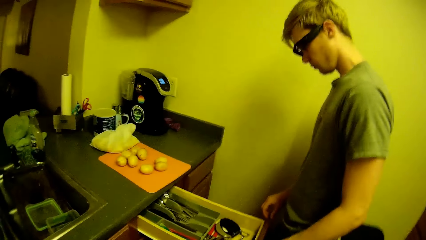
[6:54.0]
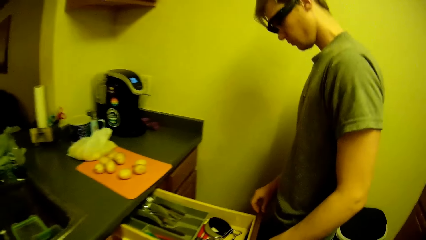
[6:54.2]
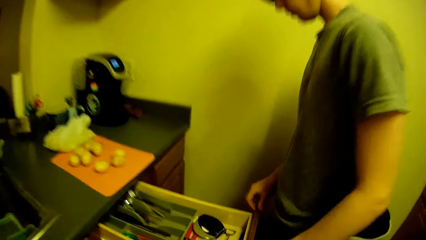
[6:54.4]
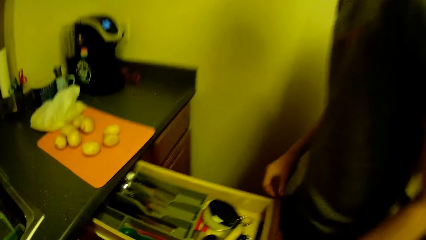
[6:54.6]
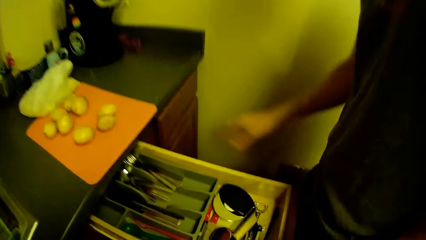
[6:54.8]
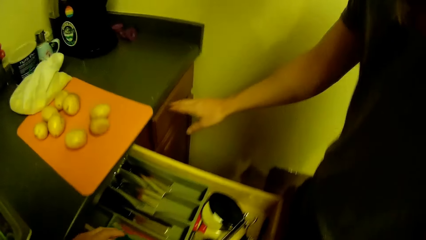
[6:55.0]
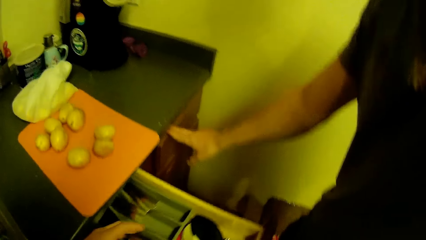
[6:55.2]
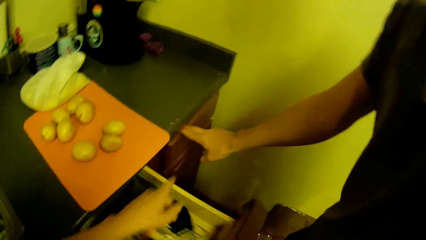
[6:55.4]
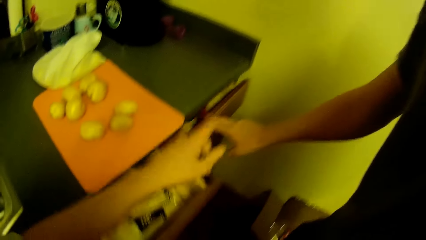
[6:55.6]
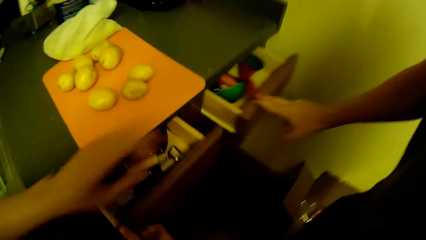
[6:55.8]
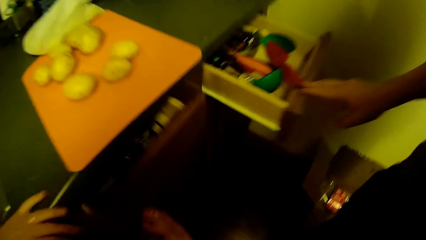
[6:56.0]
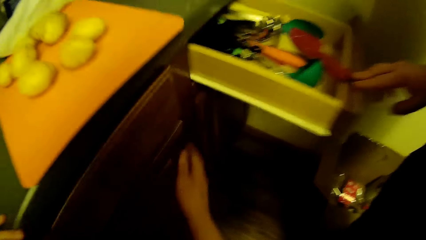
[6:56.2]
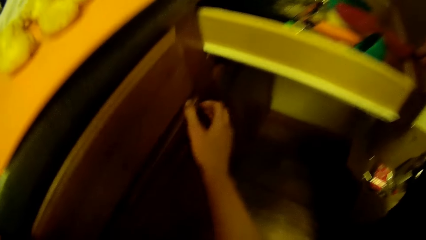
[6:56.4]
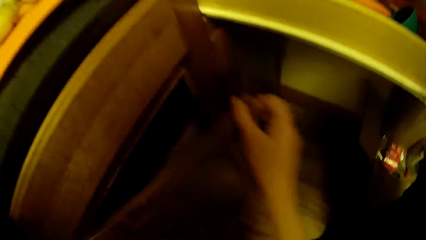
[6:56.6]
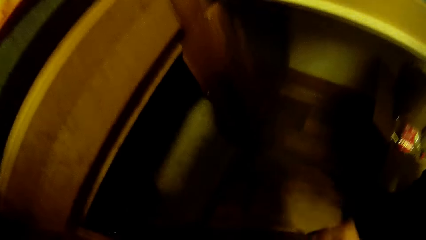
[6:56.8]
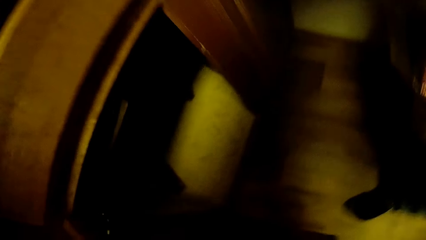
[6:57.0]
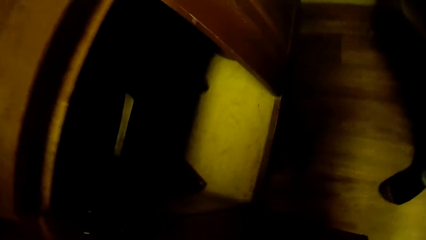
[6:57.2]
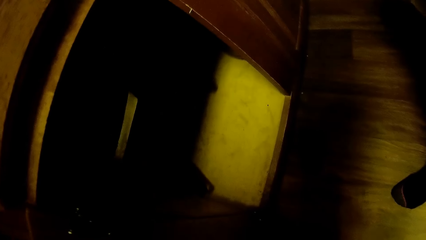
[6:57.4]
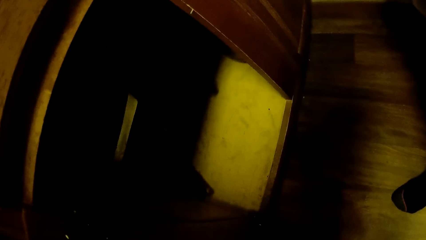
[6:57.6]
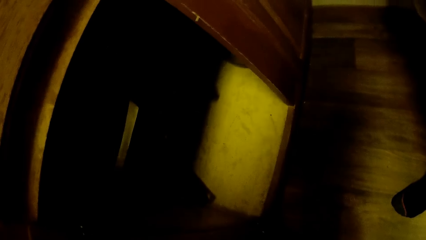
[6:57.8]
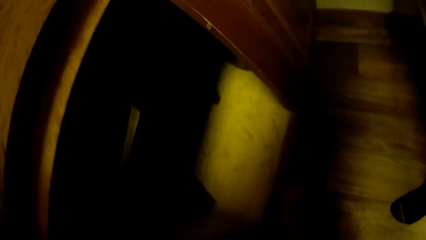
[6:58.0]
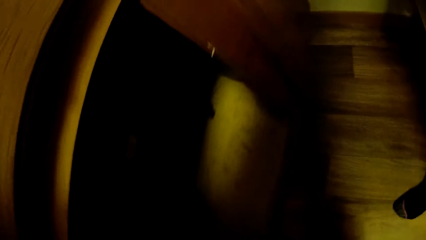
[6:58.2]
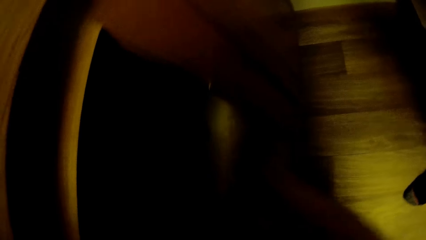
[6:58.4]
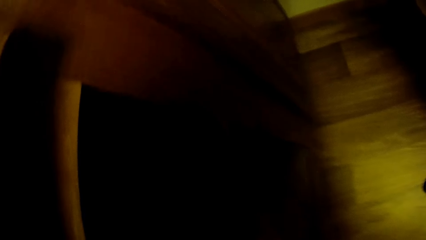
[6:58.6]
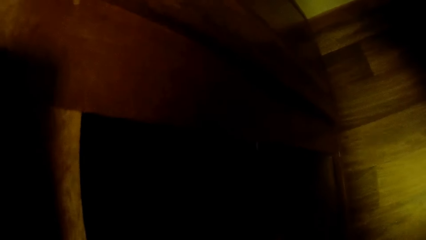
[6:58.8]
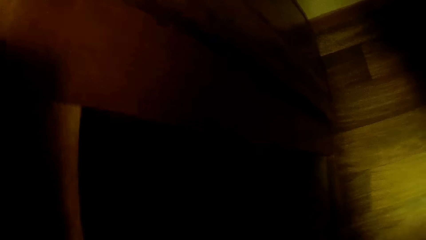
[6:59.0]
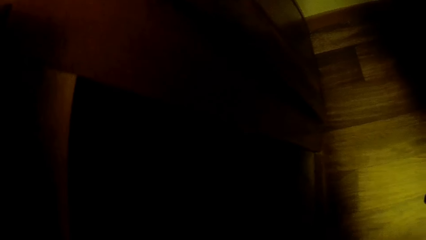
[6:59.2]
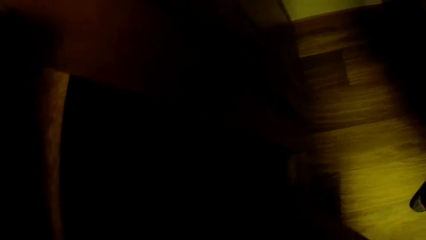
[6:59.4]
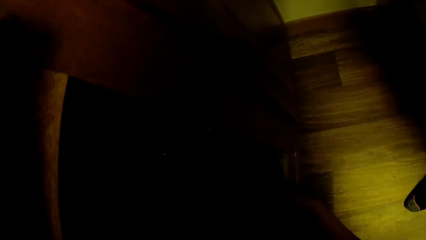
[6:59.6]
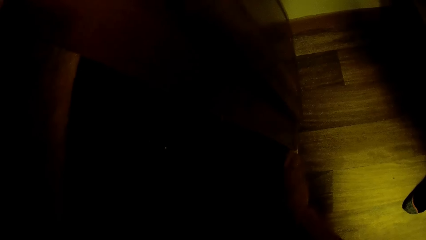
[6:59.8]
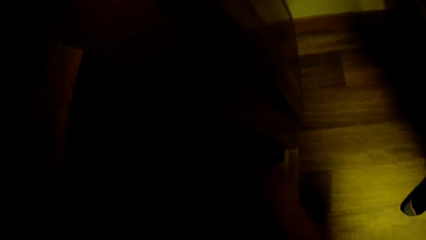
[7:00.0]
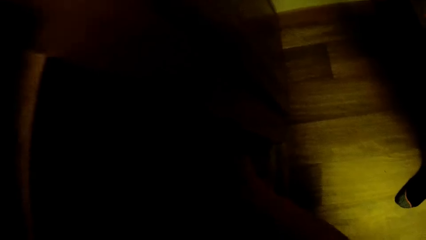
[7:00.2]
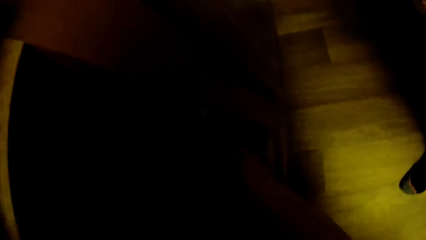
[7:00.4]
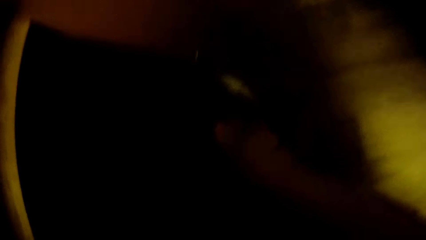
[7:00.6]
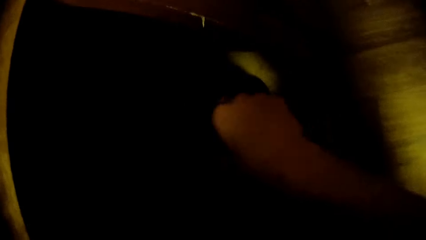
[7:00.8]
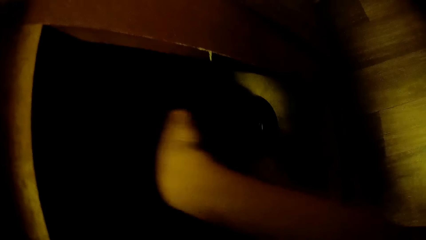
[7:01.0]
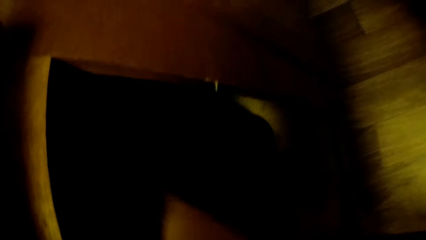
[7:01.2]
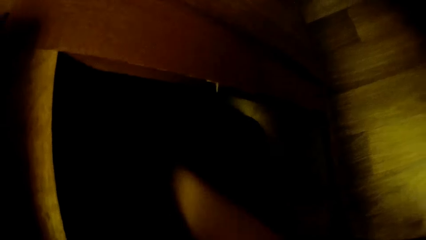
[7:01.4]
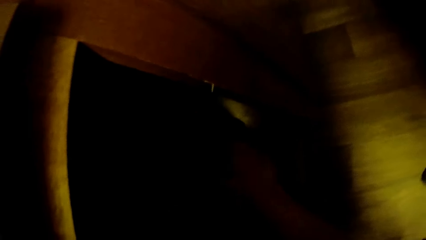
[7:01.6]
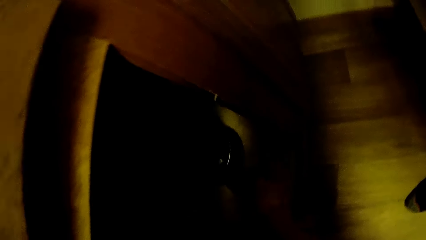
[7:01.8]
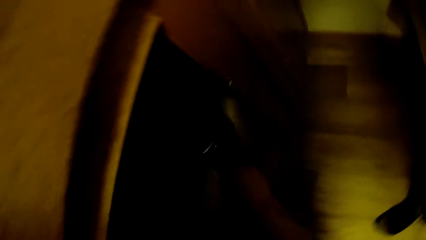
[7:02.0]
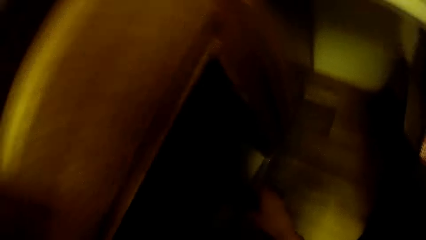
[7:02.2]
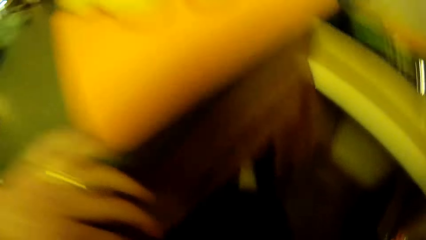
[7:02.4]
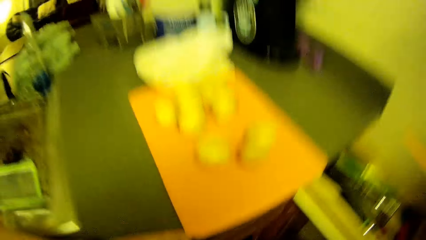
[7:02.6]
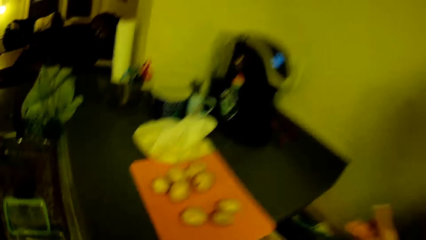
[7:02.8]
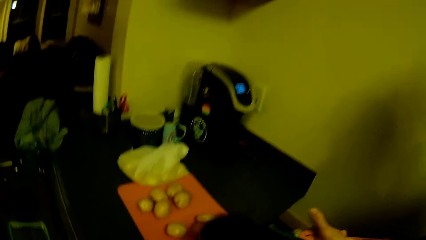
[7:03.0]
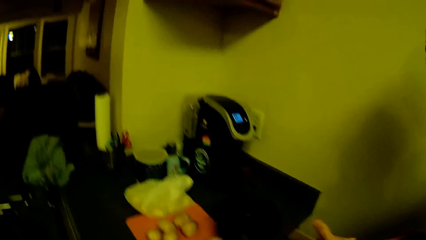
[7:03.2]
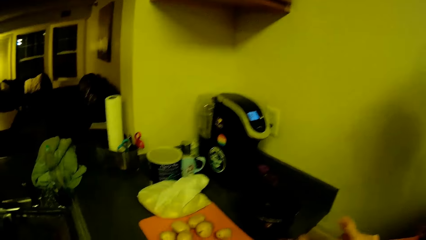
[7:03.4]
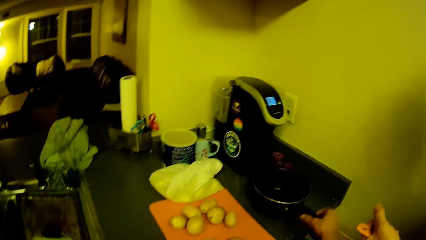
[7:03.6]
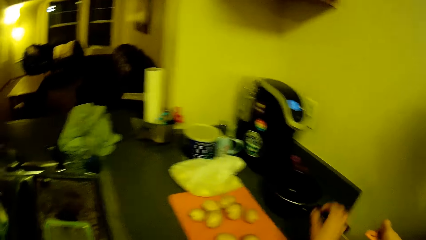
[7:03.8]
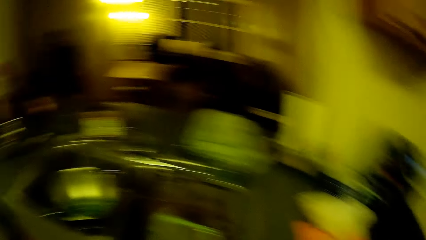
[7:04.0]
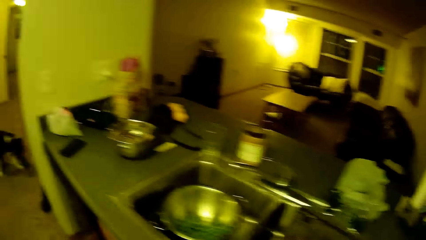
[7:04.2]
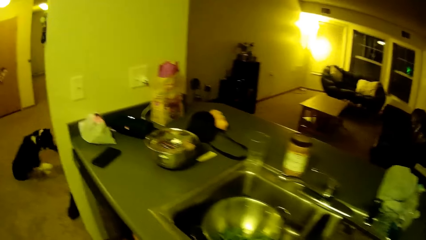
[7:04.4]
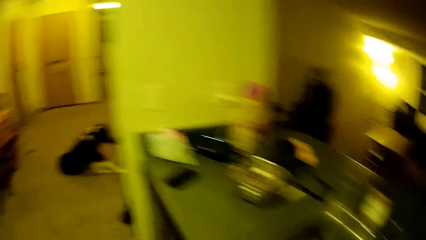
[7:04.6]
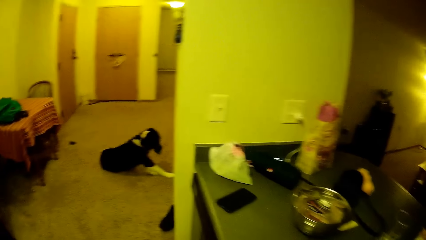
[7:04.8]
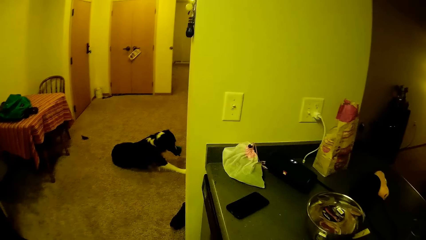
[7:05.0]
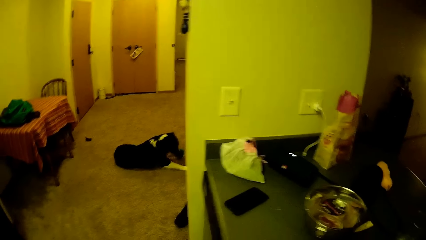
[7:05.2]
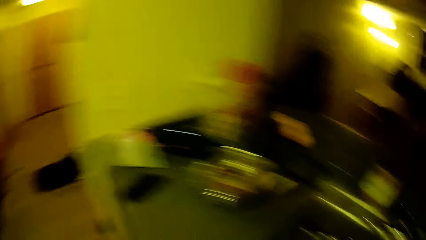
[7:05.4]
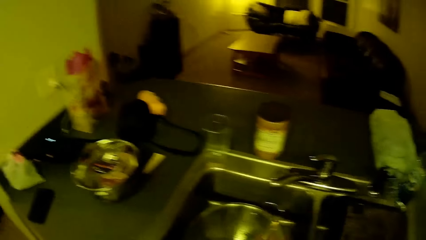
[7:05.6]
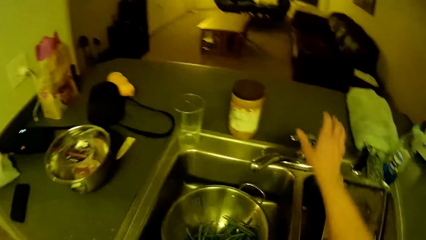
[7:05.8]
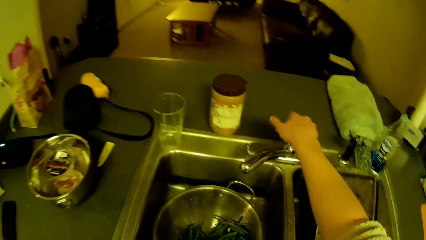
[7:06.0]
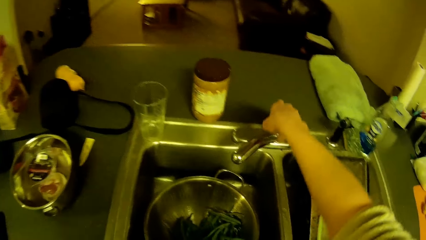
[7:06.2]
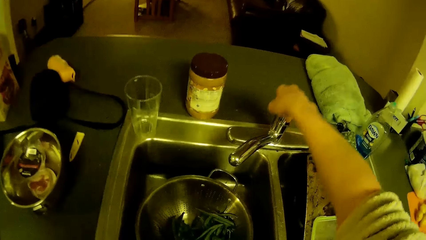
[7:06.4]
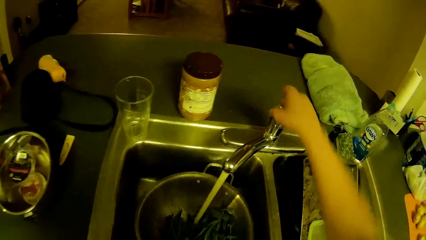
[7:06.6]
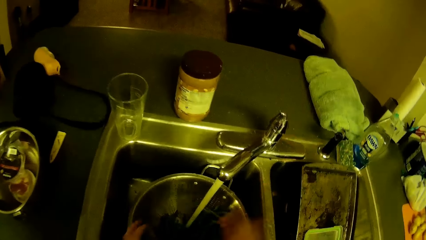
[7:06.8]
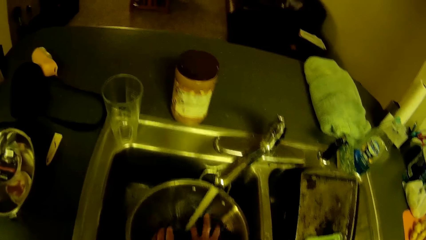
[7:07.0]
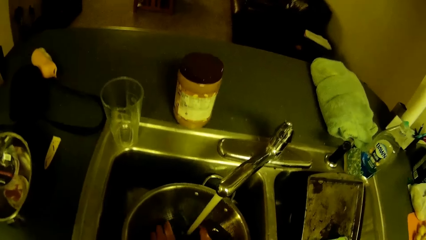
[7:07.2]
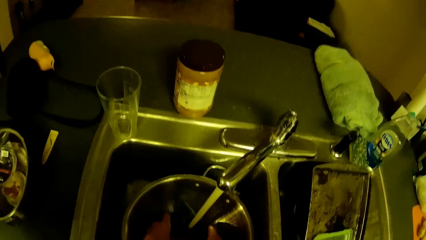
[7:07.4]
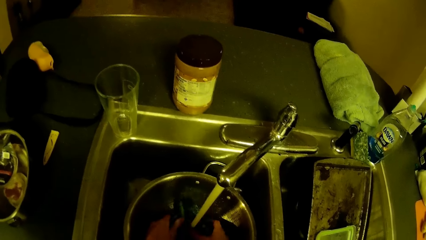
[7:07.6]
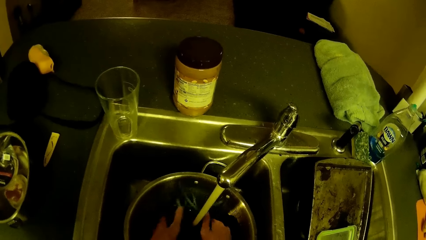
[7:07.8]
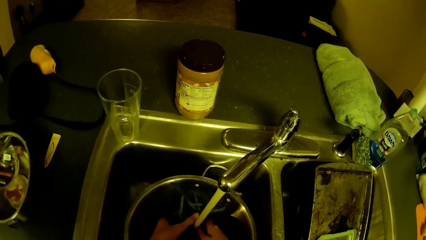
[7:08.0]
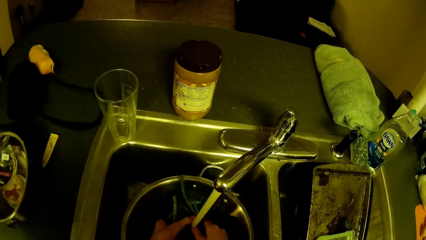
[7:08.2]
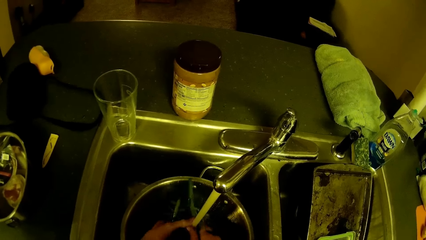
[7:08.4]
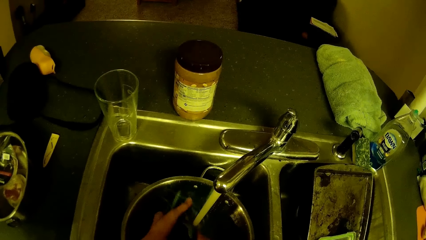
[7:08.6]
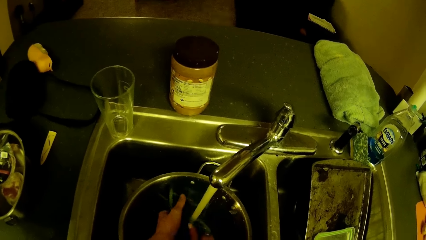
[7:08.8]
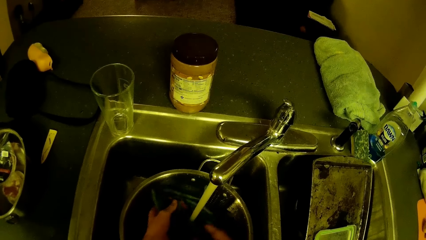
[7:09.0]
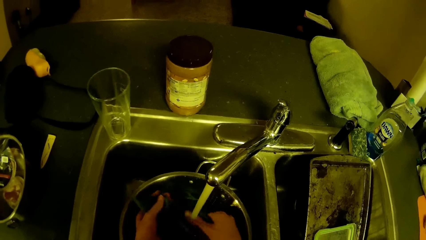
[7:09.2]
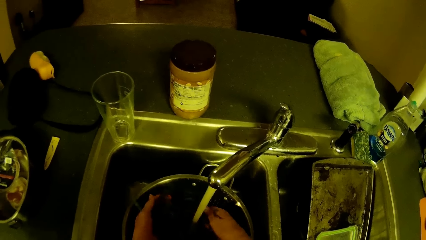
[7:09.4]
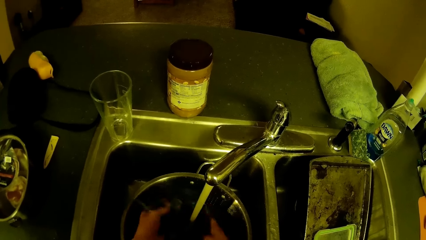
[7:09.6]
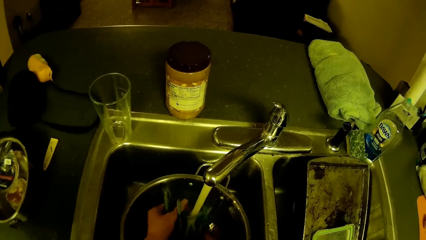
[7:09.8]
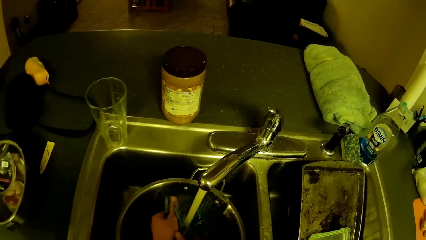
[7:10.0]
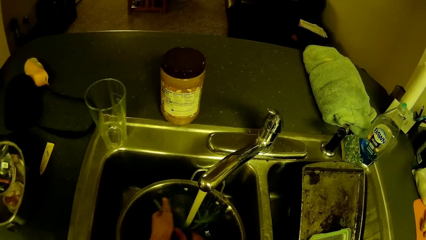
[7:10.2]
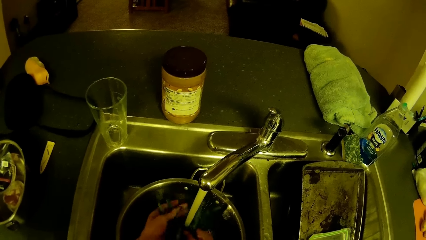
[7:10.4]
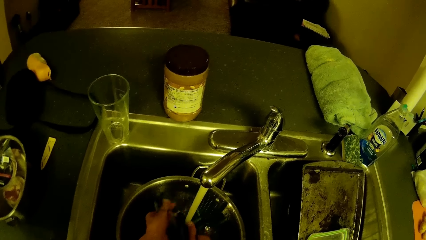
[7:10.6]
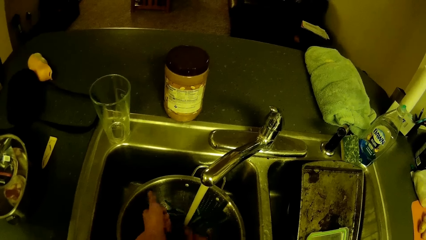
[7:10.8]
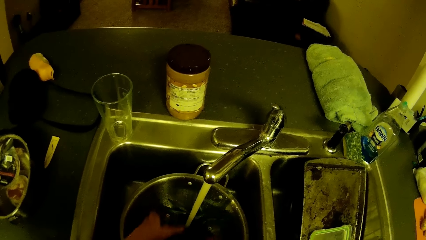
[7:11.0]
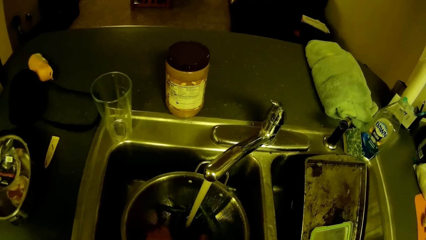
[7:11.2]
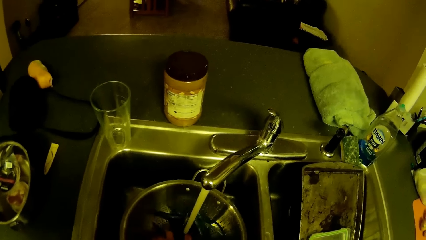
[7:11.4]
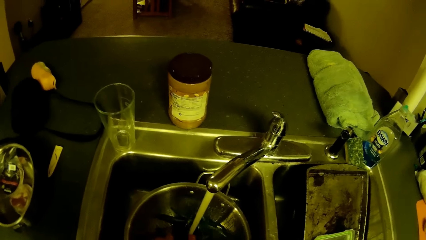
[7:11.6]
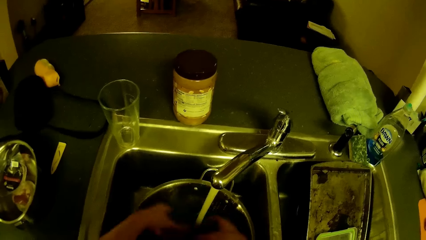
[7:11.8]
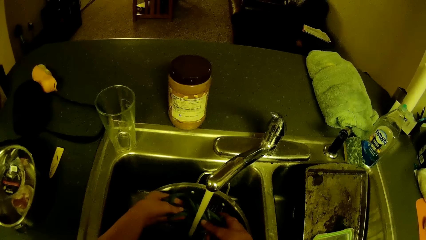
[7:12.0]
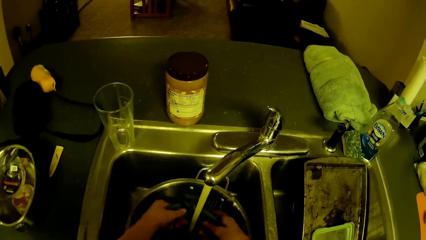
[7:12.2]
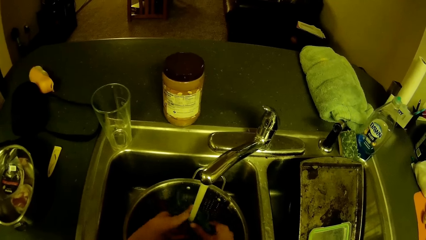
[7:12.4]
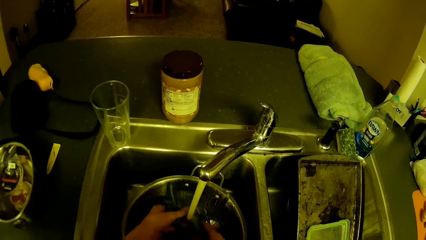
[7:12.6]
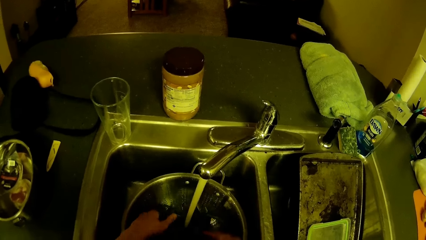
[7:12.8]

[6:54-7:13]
The camera wearer looks at the man. He closes one of the kitchen slab's drawers. The man closes the drawer. The man opens one of the kitchen slab's drawers. The camera wearer opens one of the kitchen slab's cupboards. He looks at the cupboard. He brings out a frying pan from the kitchen slab's cupboard with his right hand. He drops the frying pan on the kitchen slab. He looks at the phone. He opens the tap with his right hand. He rinses the green peas in the sieve with his hands.
